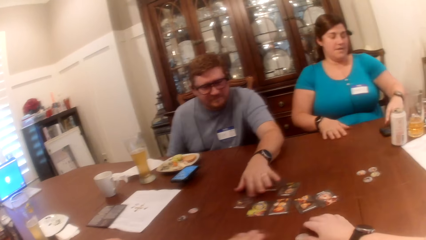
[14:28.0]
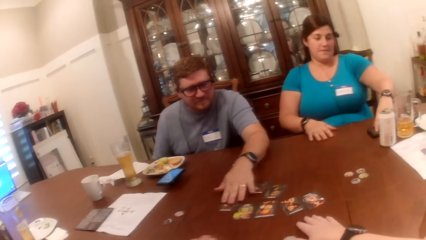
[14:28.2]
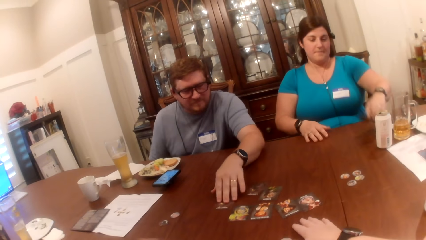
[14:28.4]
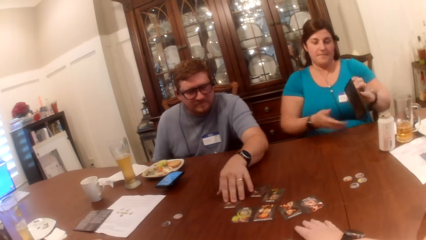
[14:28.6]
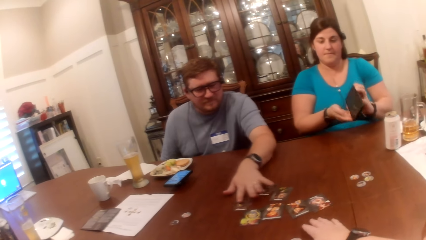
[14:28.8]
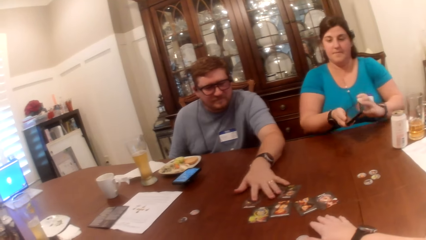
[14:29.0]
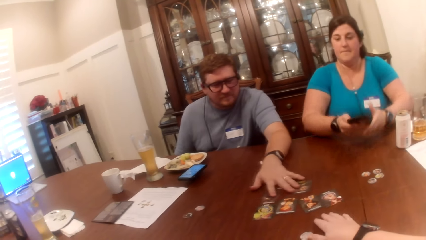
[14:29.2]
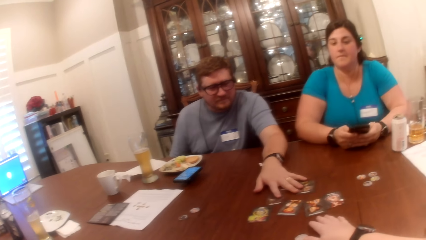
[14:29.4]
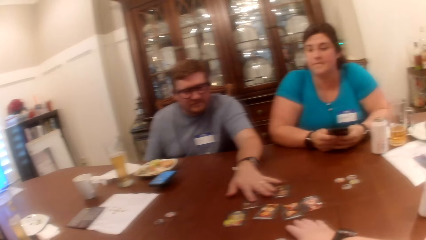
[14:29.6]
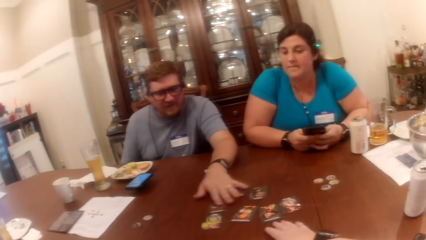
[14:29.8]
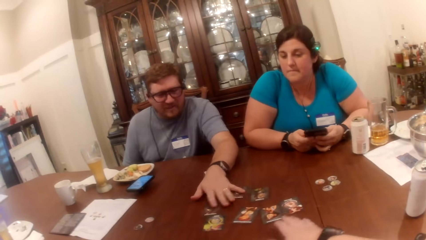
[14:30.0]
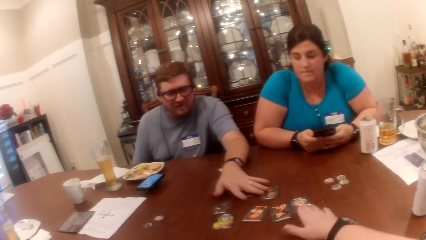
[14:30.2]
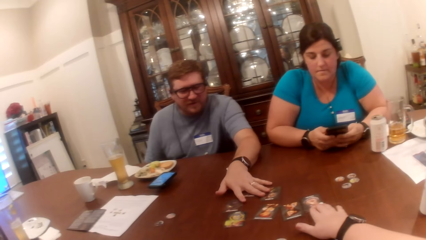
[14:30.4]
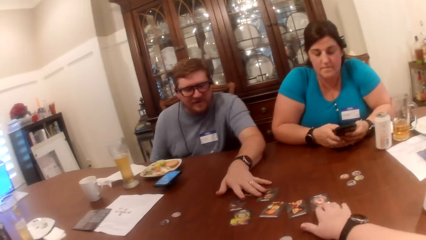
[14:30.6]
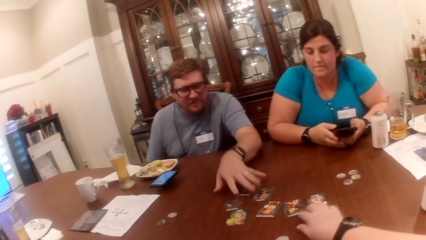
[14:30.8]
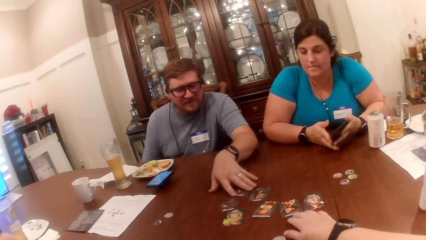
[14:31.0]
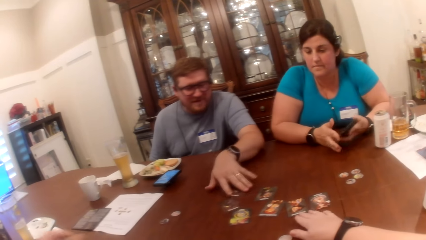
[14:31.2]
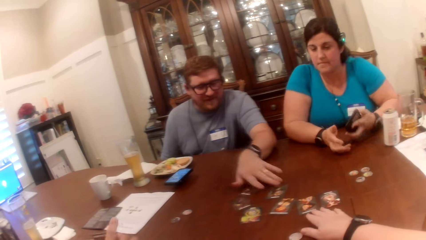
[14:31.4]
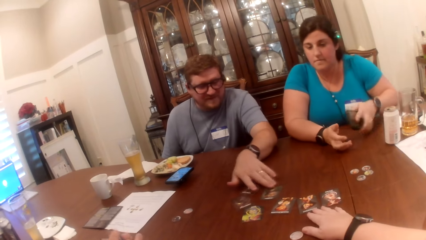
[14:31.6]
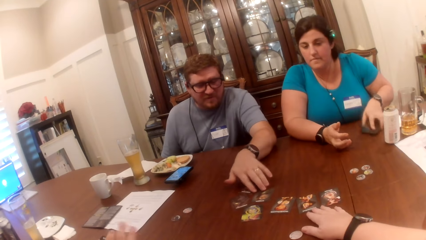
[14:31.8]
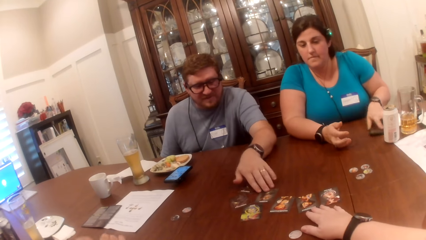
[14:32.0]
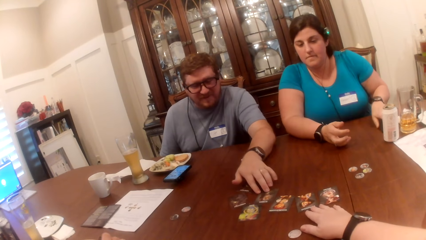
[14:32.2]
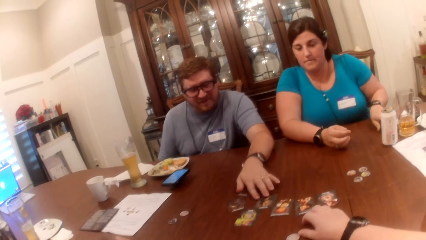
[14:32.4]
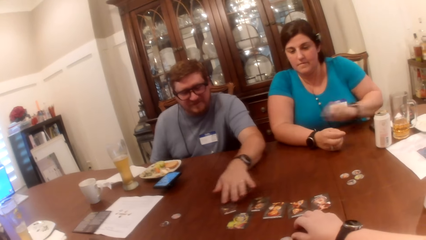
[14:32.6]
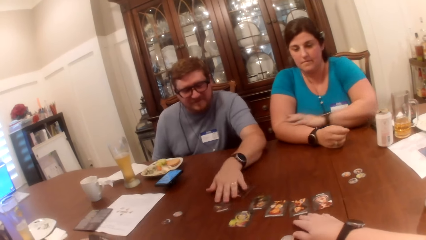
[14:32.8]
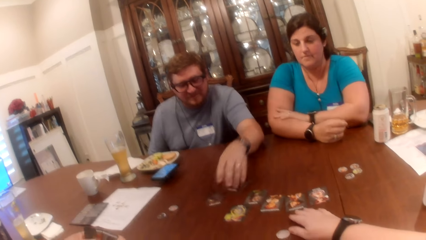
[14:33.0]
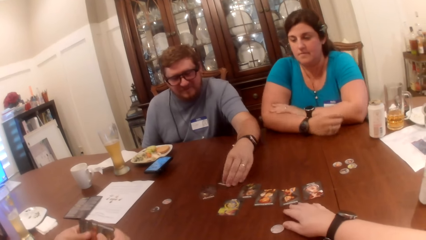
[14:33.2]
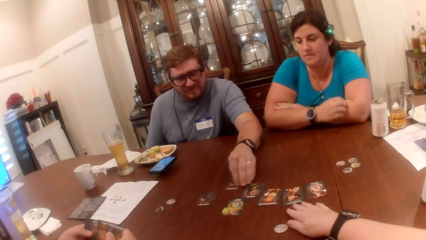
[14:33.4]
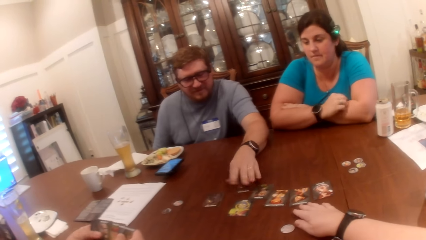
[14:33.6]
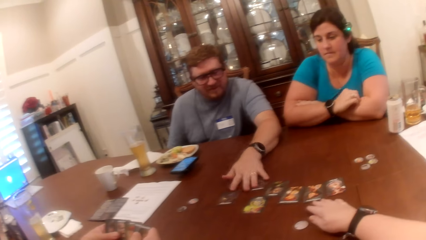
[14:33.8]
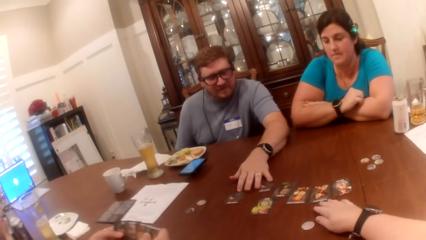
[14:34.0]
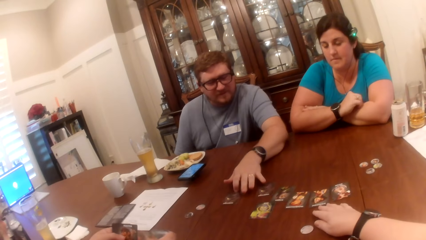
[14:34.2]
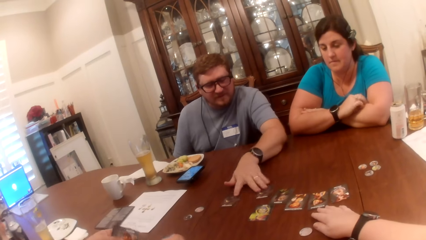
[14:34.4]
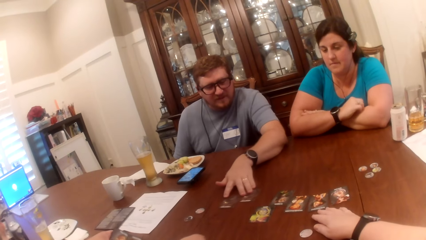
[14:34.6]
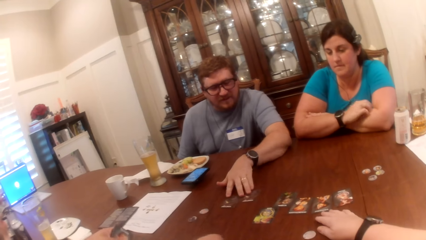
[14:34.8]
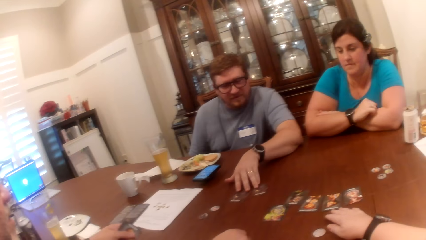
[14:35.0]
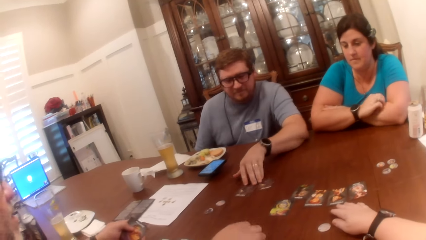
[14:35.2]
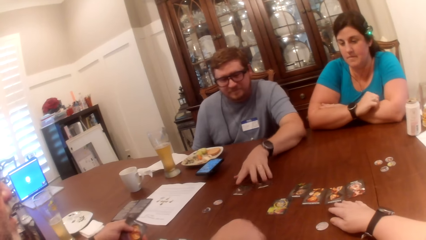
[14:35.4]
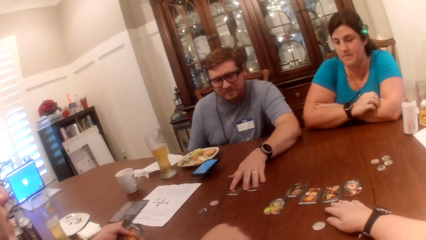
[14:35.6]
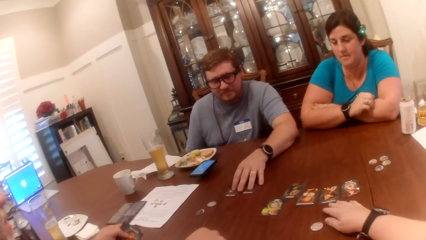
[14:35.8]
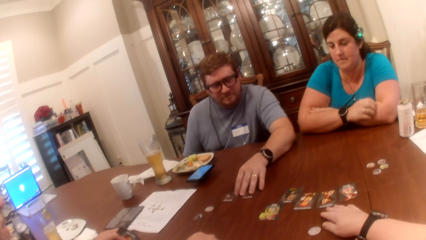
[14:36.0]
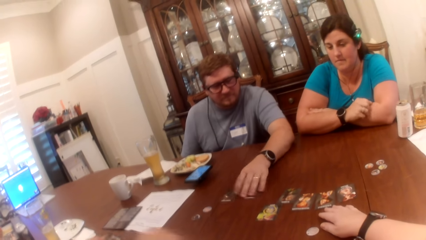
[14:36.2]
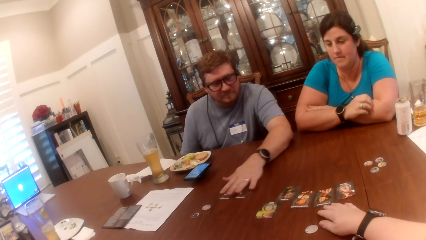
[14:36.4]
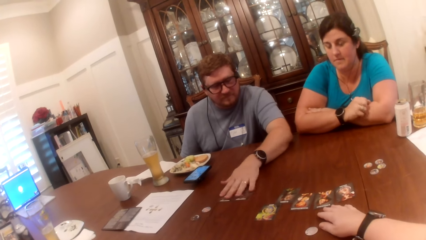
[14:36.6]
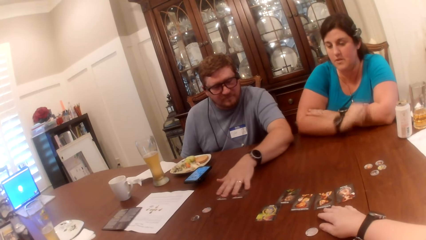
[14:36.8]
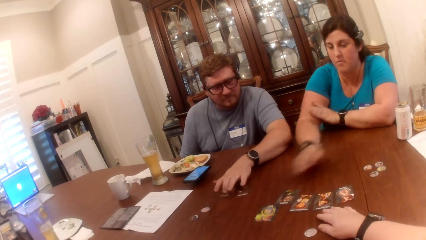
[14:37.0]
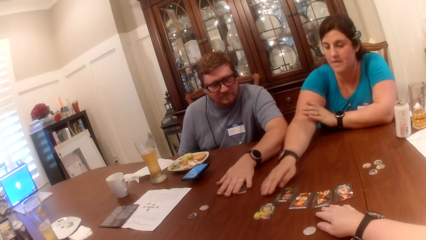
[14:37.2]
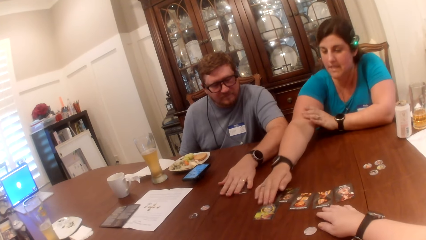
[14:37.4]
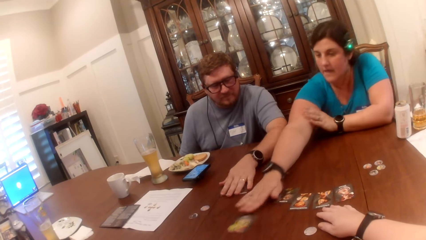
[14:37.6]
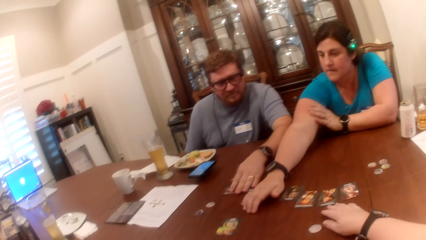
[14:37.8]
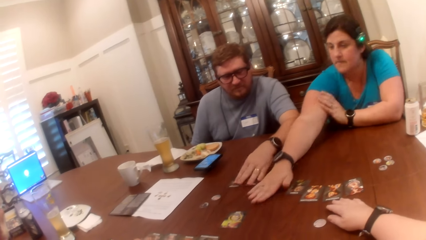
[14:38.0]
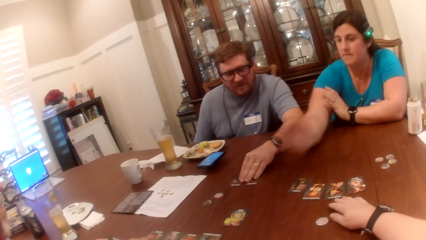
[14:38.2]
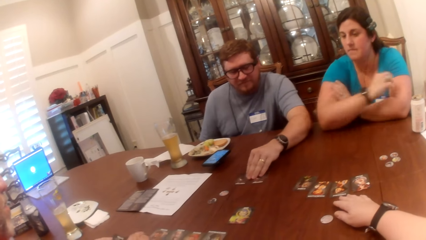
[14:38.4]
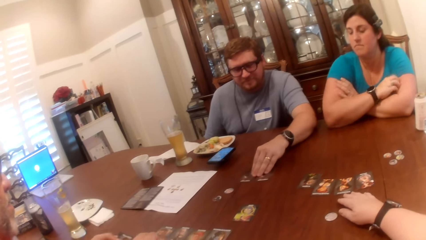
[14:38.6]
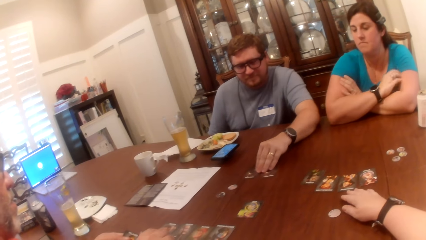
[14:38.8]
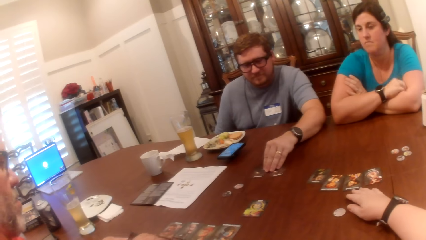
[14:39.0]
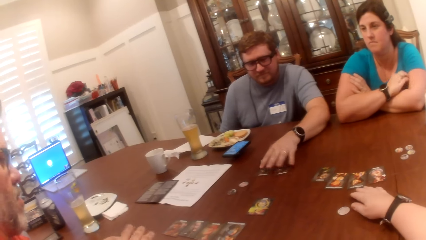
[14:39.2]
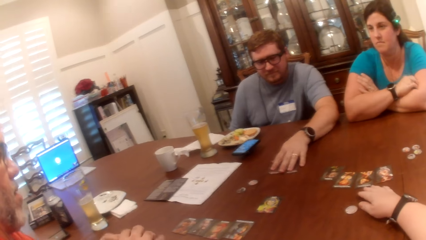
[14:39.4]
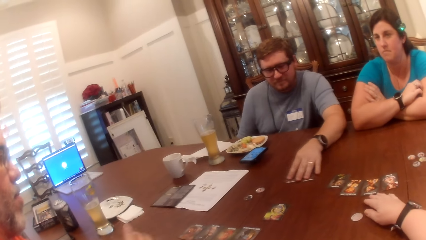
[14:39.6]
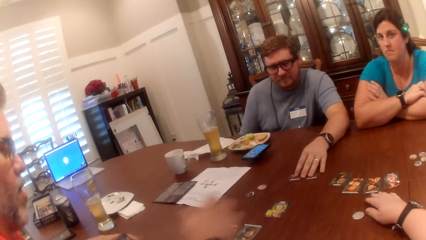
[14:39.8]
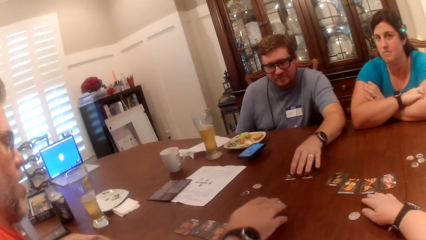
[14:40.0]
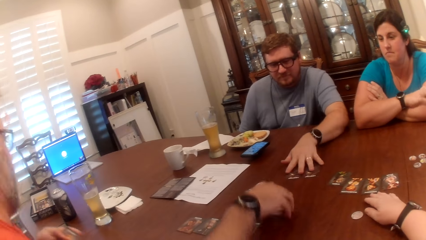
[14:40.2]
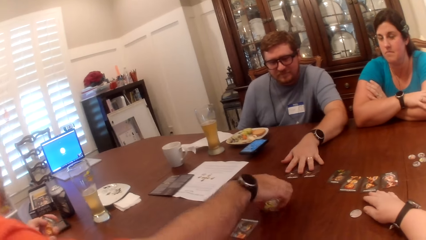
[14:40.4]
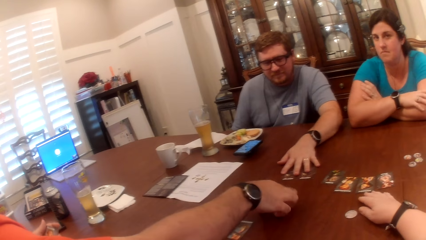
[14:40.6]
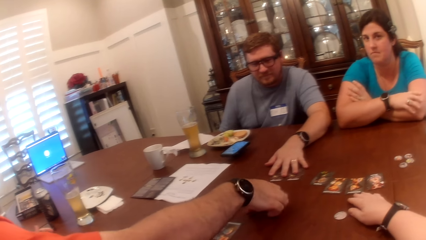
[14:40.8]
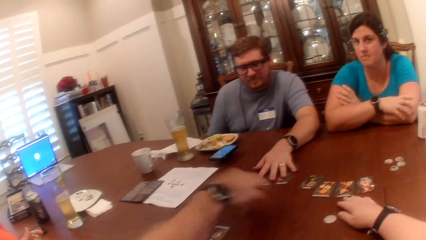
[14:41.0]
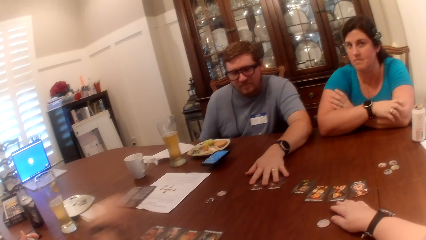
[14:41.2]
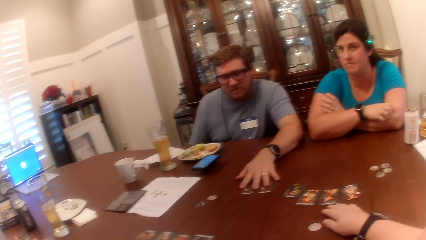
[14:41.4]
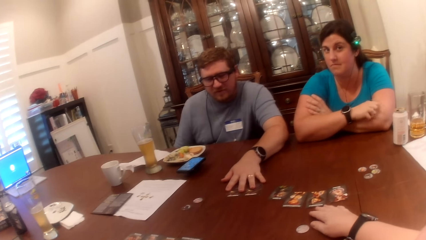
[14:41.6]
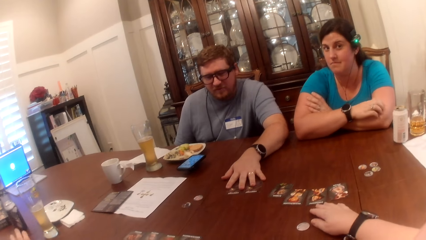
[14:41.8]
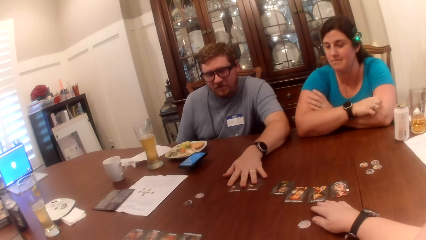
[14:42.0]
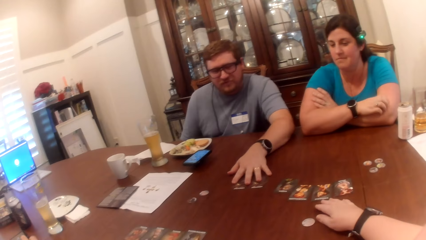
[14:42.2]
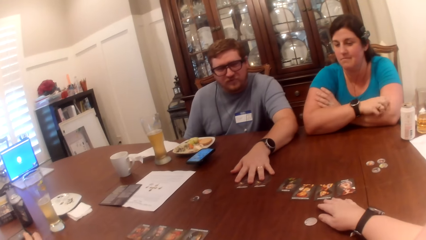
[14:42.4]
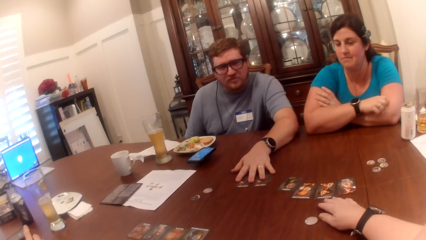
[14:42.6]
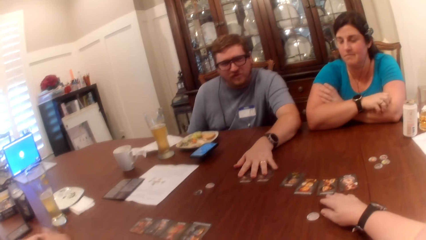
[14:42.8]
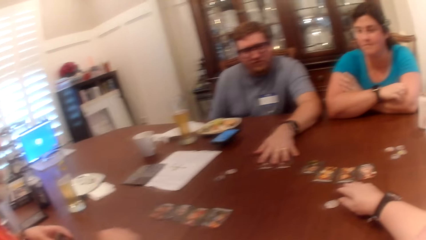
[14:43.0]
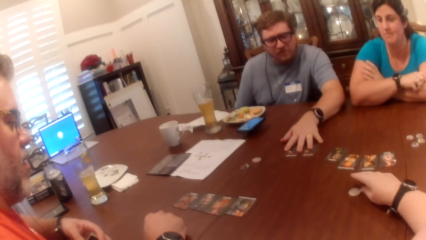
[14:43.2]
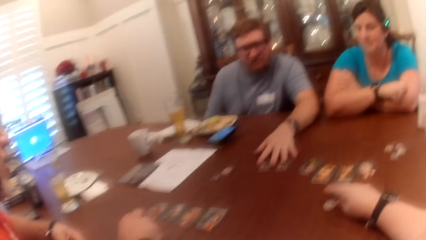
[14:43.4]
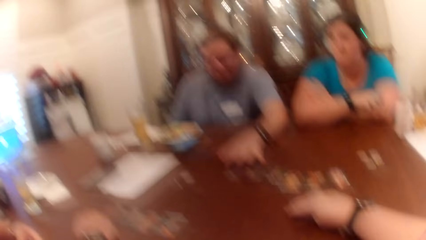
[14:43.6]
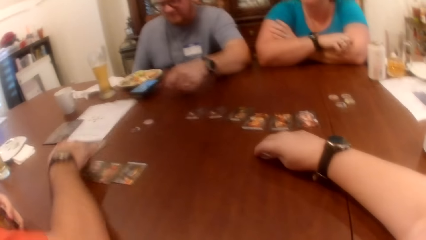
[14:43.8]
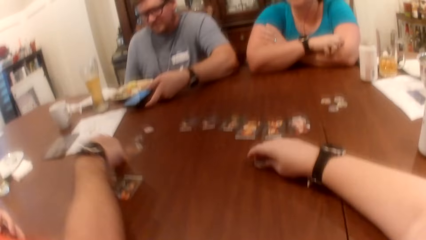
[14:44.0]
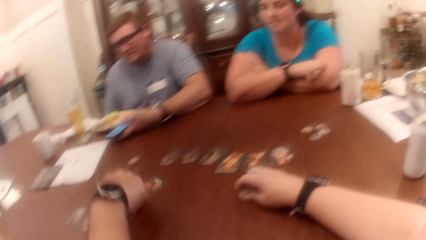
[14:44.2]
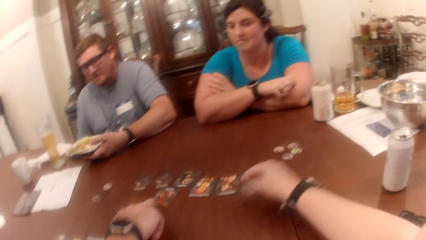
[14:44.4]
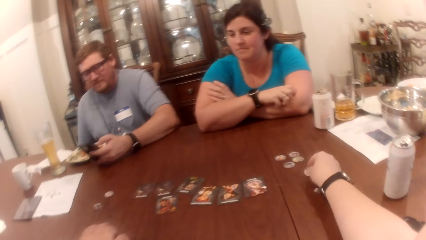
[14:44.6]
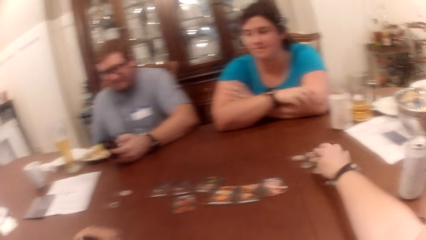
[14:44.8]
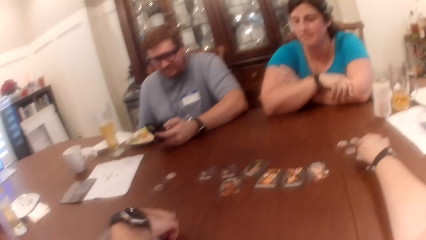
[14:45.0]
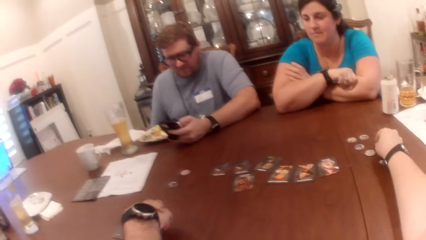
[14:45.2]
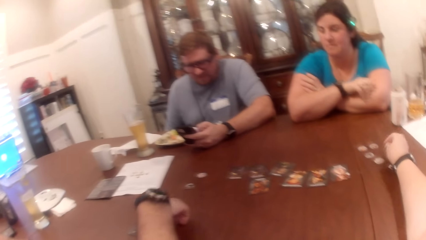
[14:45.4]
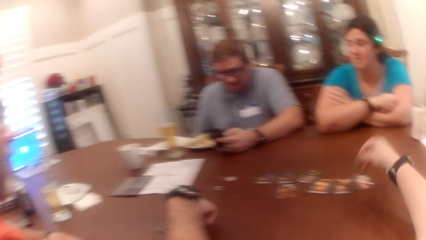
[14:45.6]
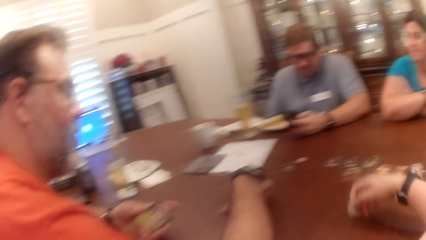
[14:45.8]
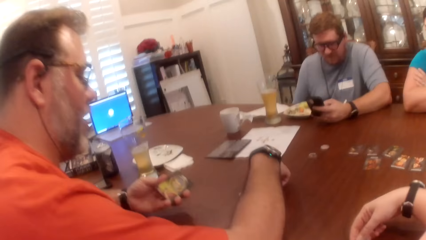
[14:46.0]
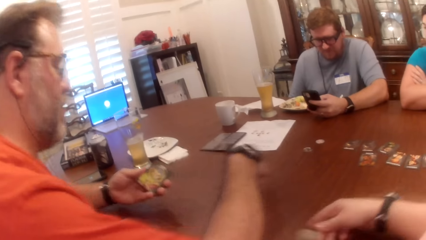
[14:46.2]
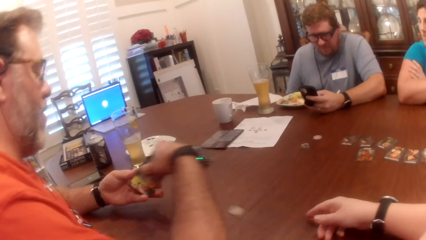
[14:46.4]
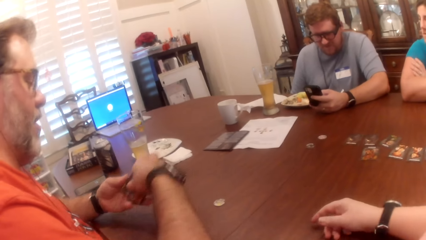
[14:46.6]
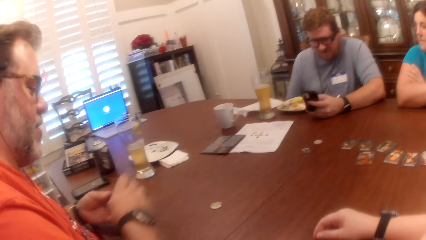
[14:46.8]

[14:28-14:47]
The camera wearer touches cards. A woman picks up a phone on the table with her left hand. The camera wearer touches a card on the table with her right hand. A man touches cards. The woman drops the phone on the table. The man pulls cards. The woman moves a card on the table with her right hand. Another man picks up a card on the table with his right hand. The camera wearer moves a chip on the table with her right hand and picks up the chip. The other man drops the card in his right hand on the table. The first man picks up the phone on the table with his left hand. The camera wearer drops the chip and picks up the chip. The first man operates the phone with his left hand. The other man picks up a card on the table with his right hand. The camera wearer throws the chip.
